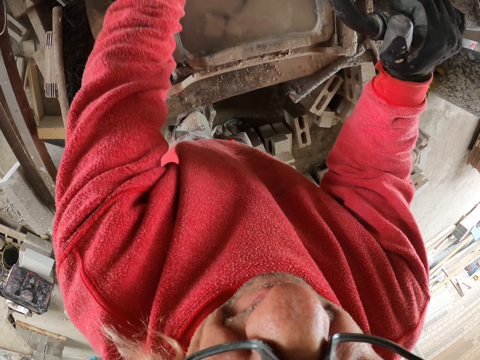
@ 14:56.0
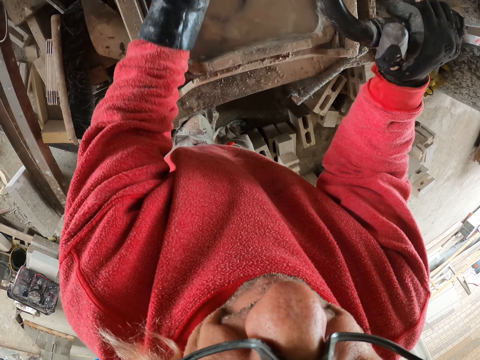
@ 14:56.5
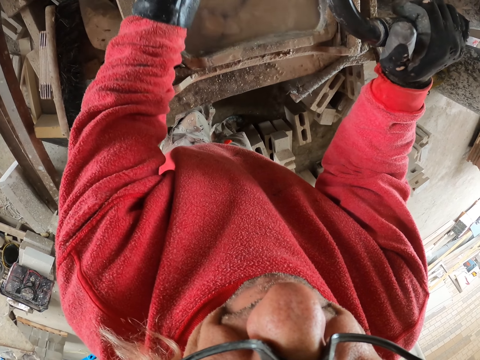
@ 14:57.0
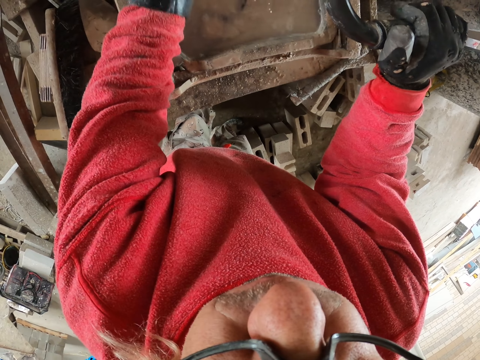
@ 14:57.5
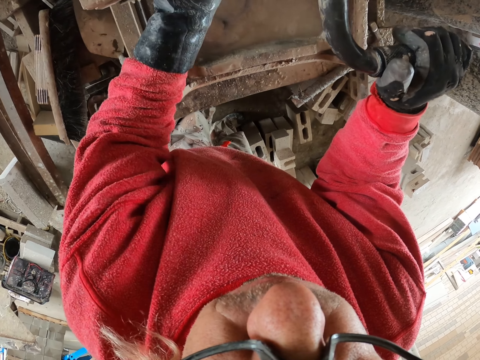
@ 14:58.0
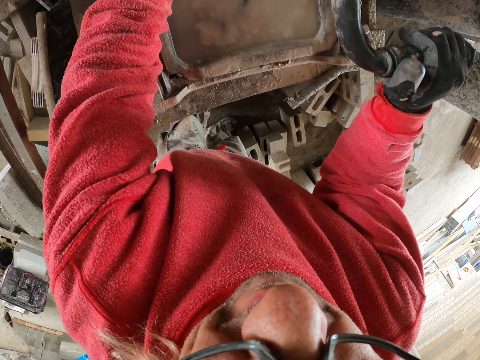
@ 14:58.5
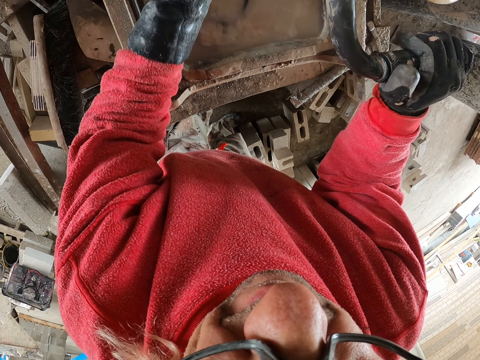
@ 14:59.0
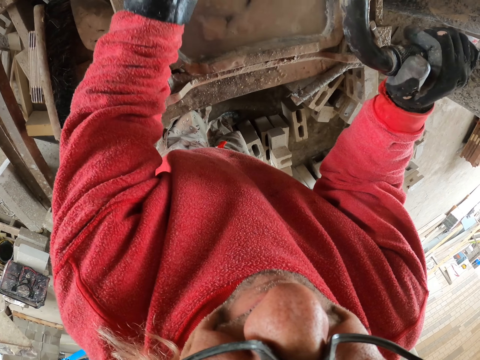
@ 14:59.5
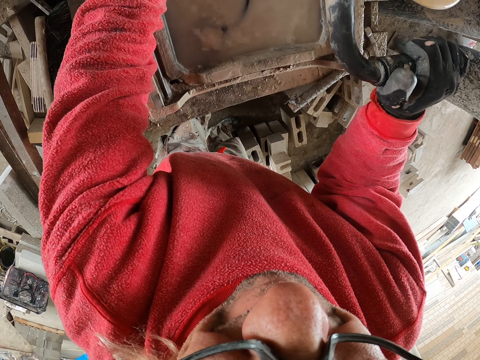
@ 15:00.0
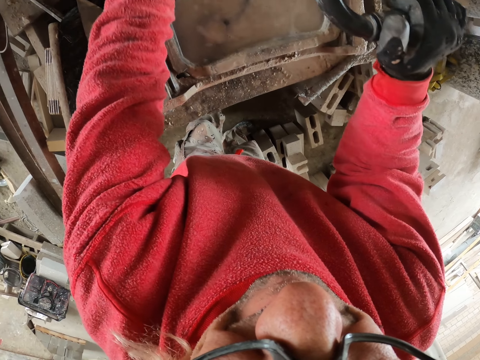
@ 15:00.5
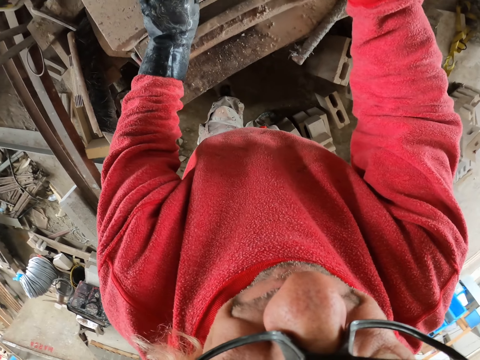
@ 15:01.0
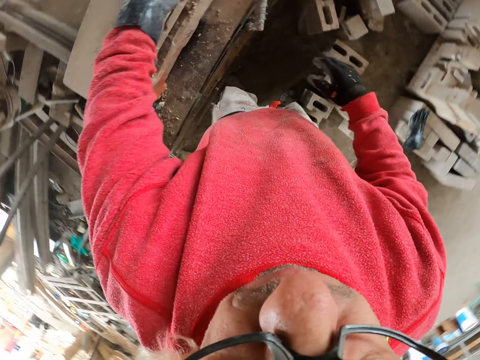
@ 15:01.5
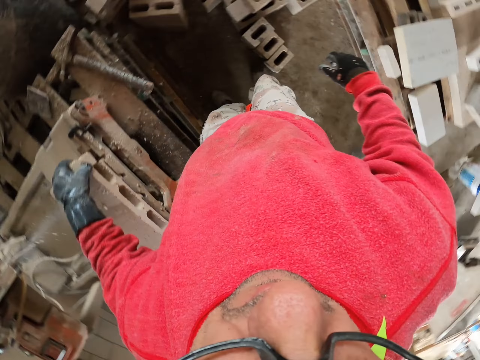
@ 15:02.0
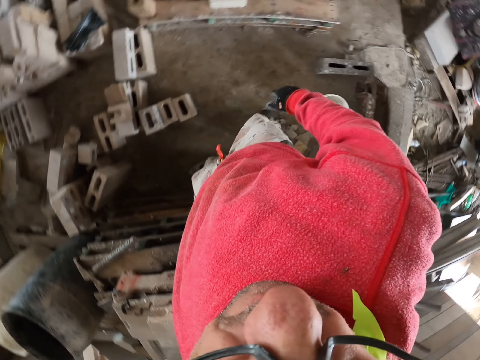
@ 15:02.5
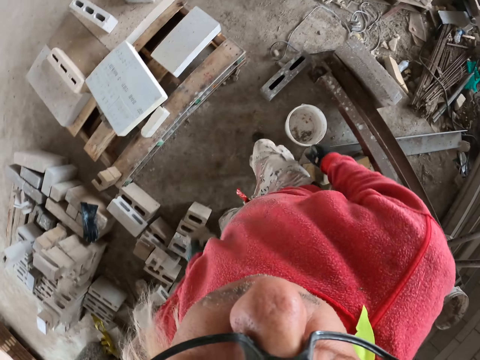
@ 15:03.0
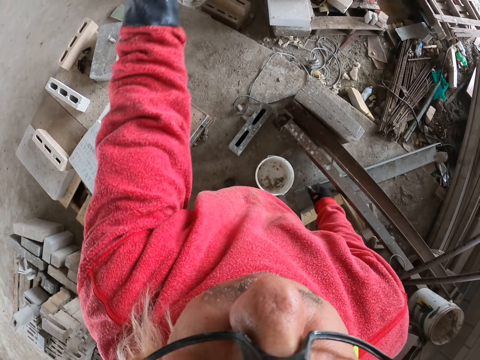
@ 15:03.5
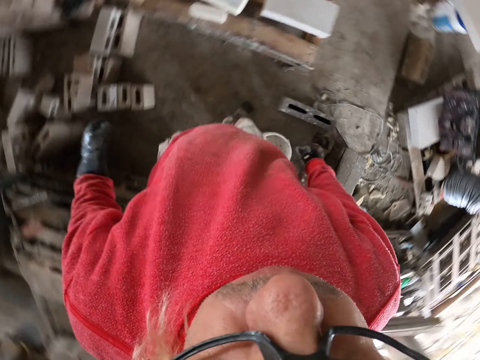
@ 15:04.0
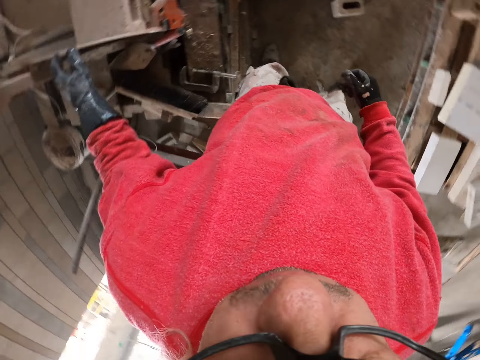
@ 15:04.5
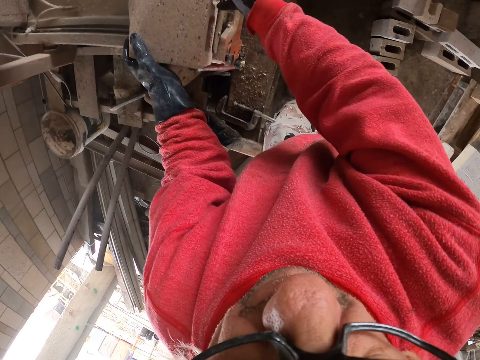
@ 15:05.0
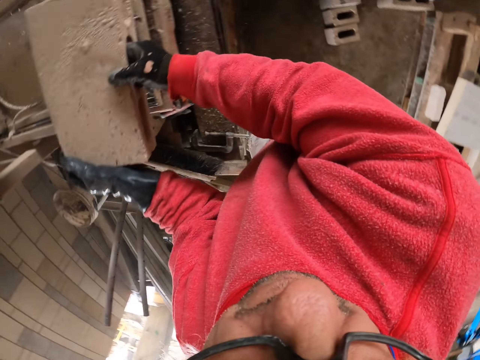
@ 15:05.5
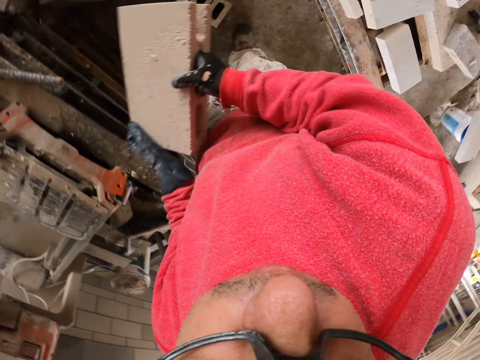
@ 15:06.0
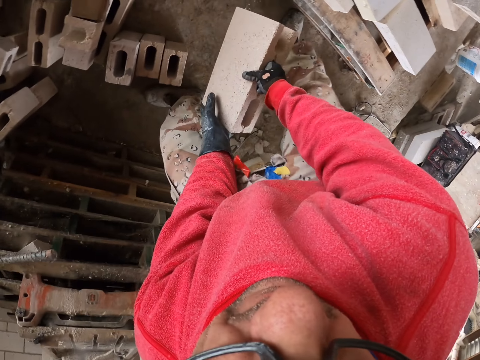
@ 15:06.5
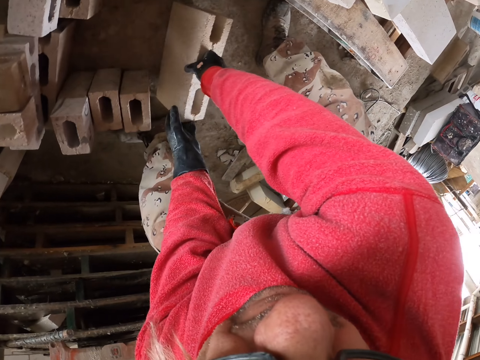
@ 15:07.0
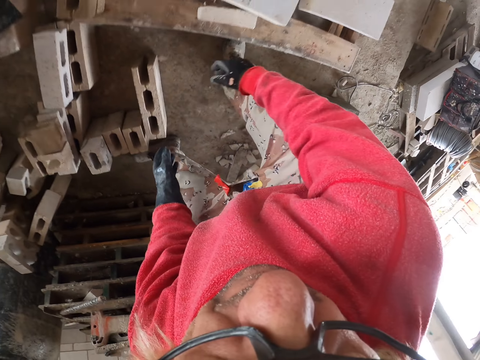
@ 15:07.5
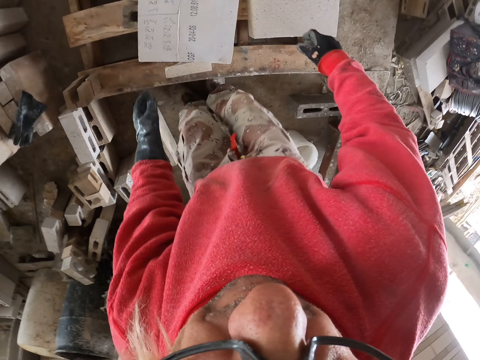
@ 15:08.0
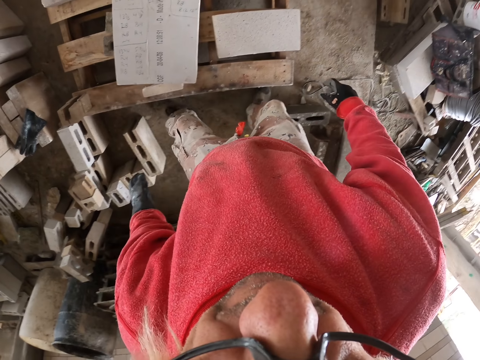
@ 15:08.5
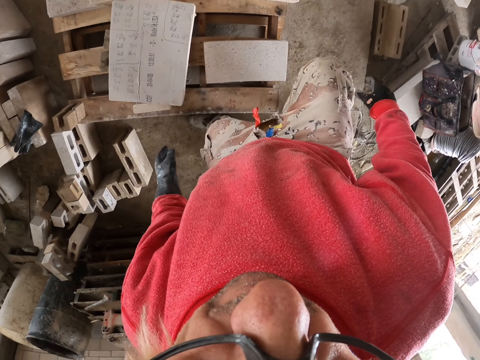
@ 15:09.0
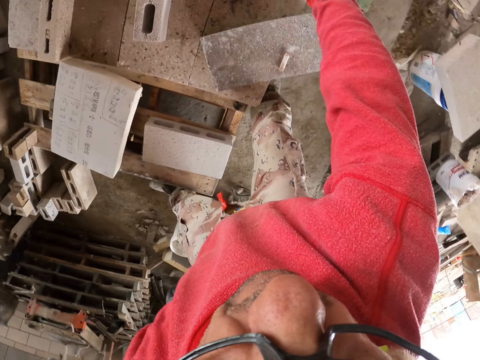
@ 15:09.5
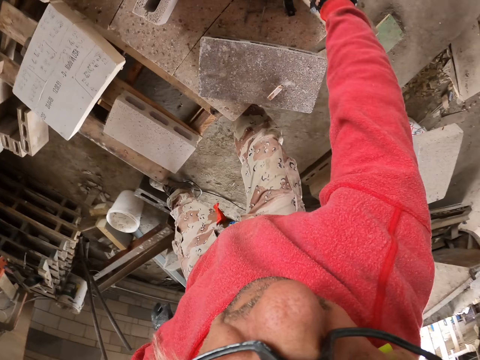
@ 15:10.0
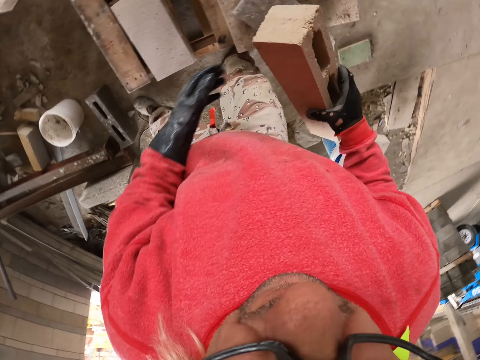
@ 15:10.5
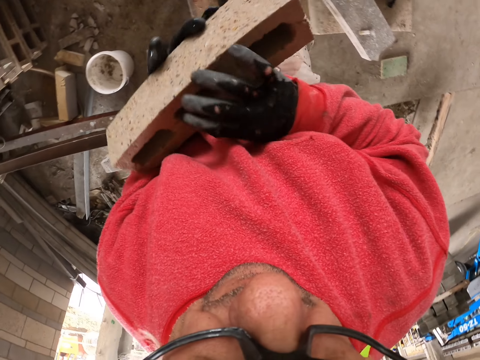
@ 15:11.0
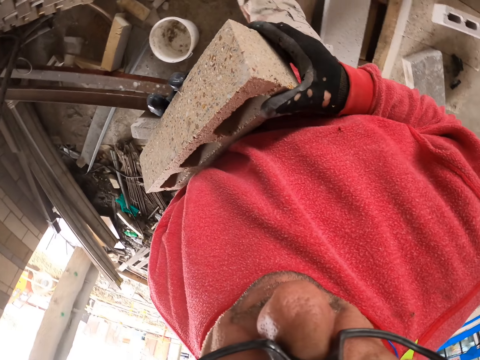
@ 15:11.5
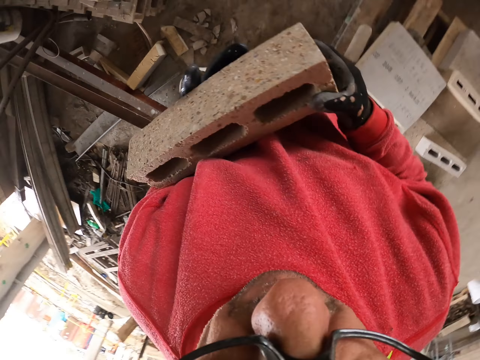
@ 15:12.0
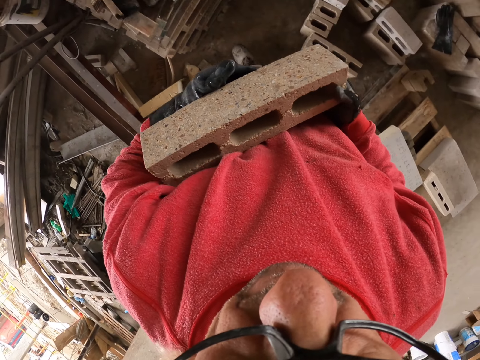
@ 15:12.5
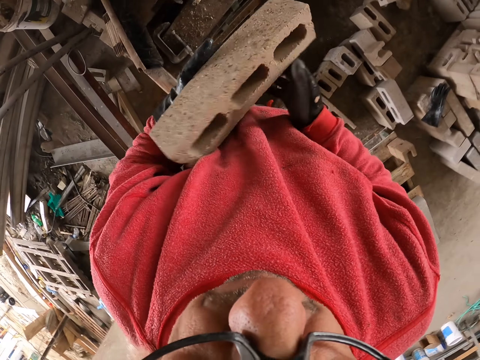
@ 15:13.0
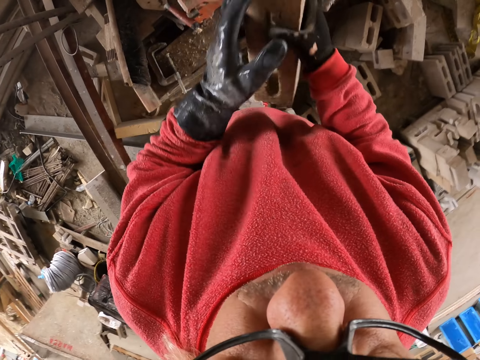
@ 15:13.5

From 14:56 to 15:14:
The camera wearer releases the cutter. They pick up something. They turn to the right. They throw a piece of concrete brick away. They carry something. They pick up a concrete brick. They put the concrete down. They pick up the concrete brick.

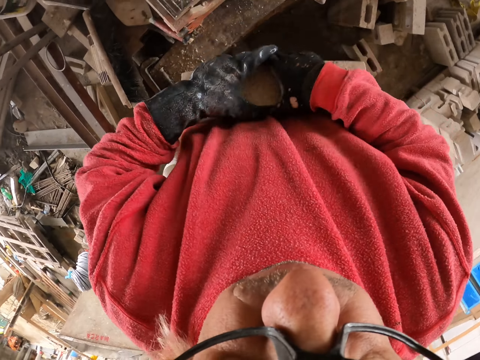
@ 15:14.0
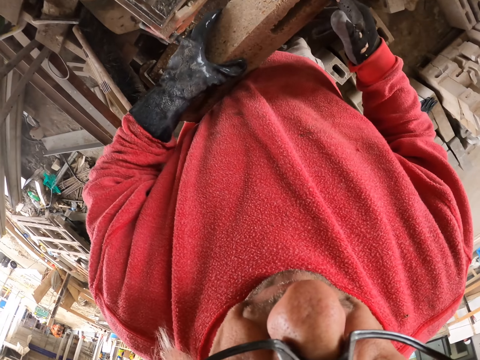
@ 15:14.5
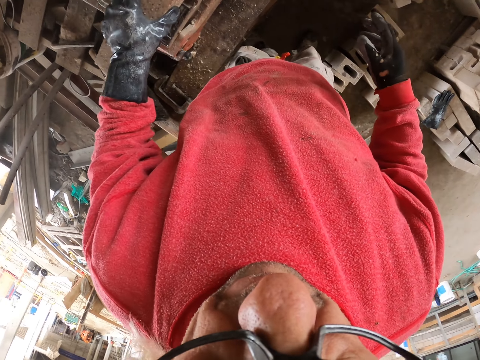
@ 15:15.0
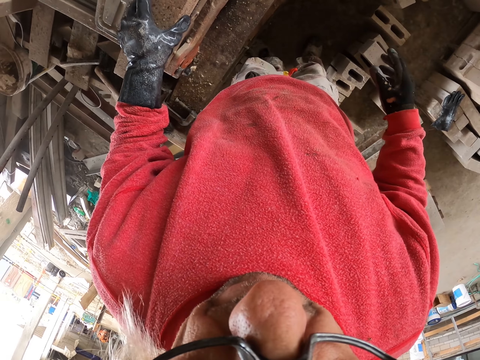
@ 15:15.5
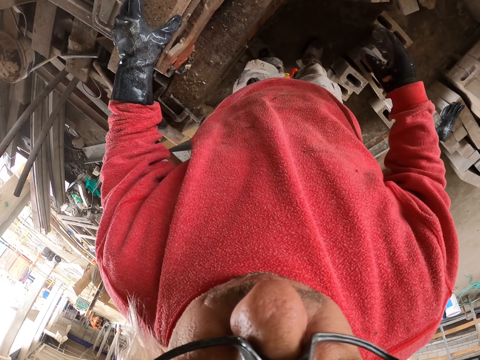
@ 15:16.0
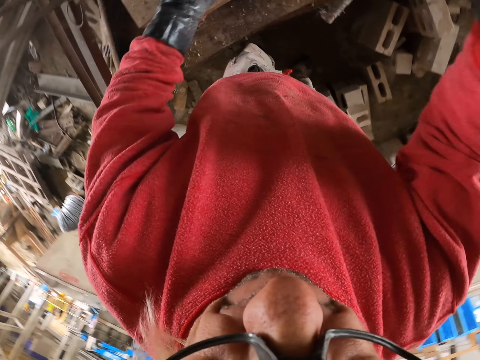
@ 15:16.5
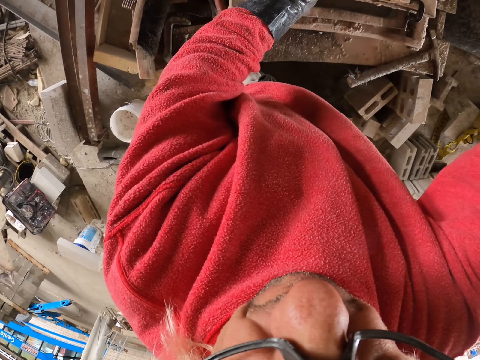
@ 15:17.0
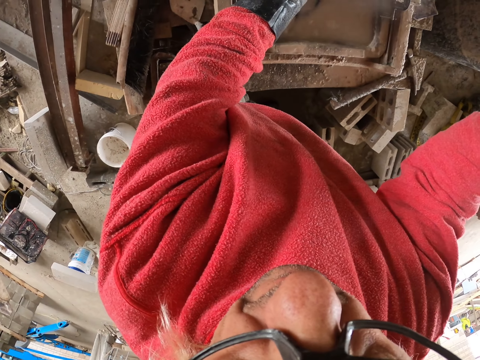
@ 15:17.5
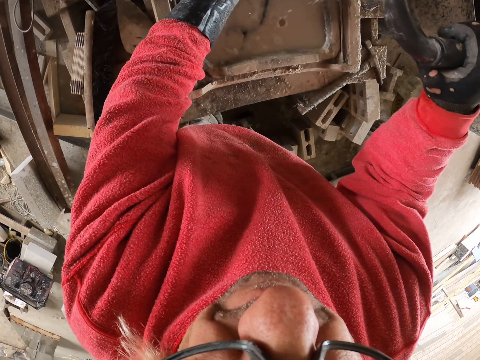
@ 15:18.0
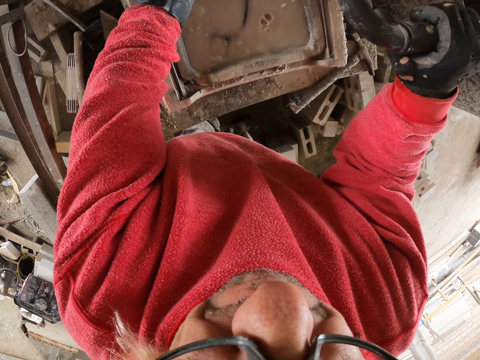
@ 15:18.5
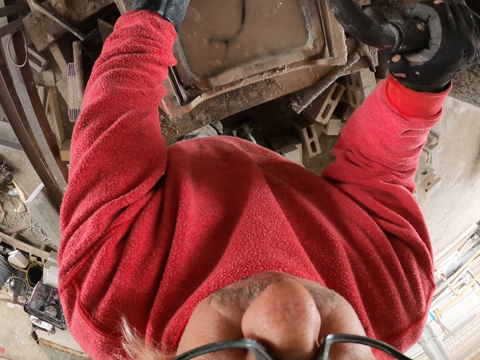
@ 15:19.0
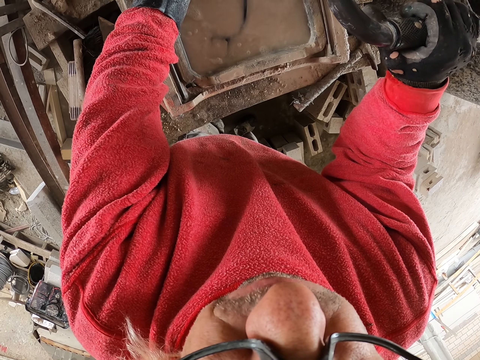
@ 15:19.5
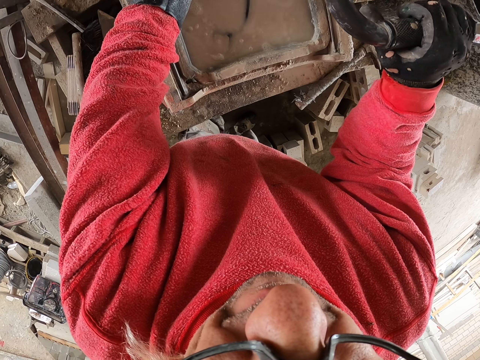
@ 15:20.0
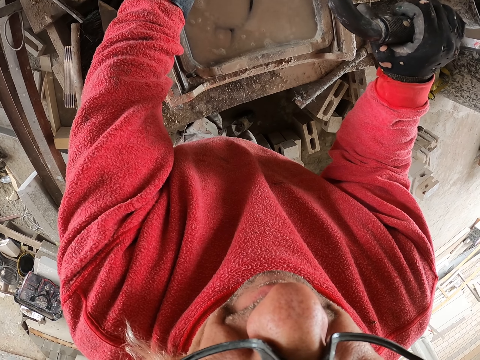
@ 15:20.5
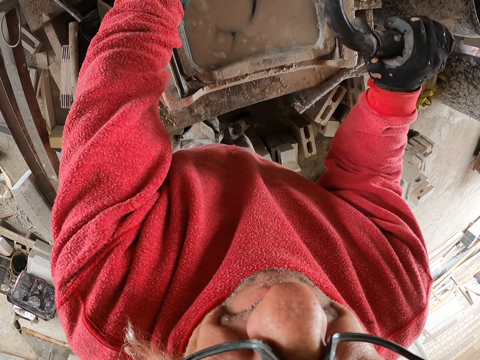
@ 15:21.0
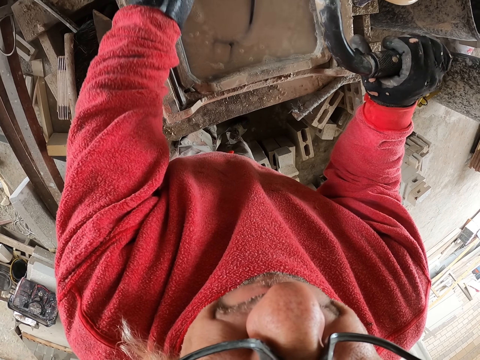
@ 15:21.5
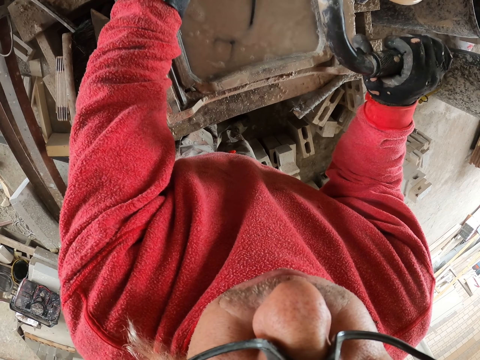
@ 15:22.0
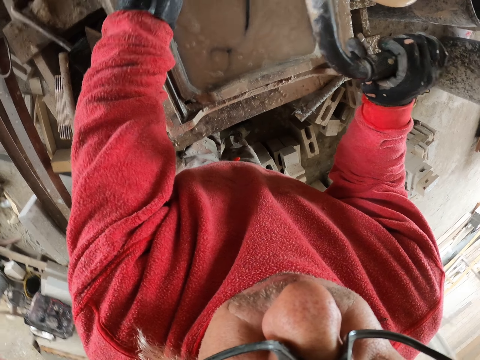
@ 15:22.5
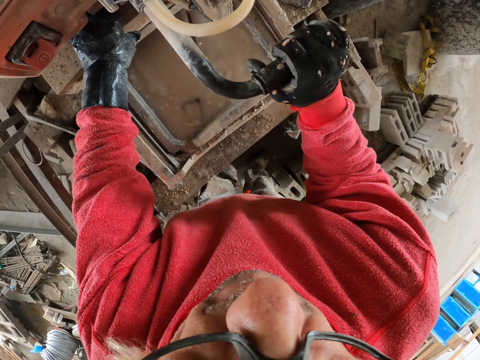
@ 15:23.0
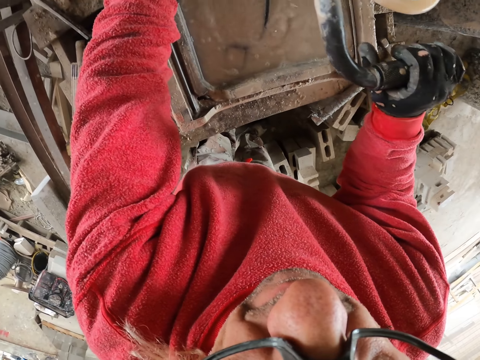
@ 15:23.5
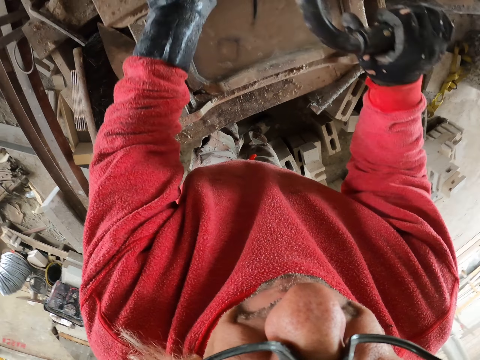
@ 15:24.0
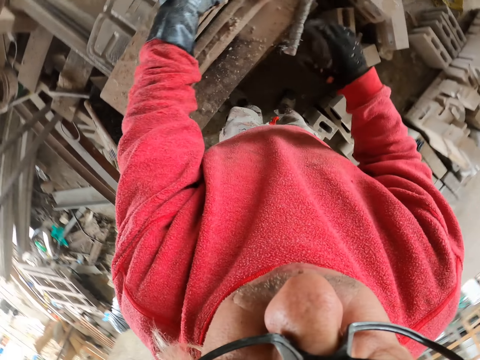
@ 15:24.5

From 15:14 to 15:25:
The camera wearer places the concrete brick on the brick cutter. They cut the brick.
